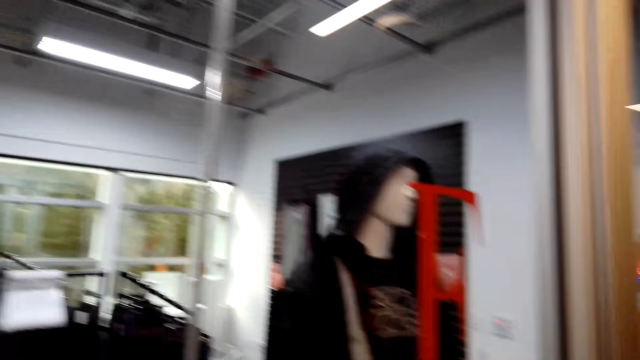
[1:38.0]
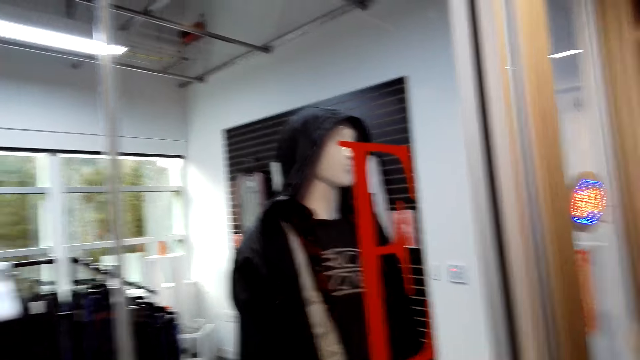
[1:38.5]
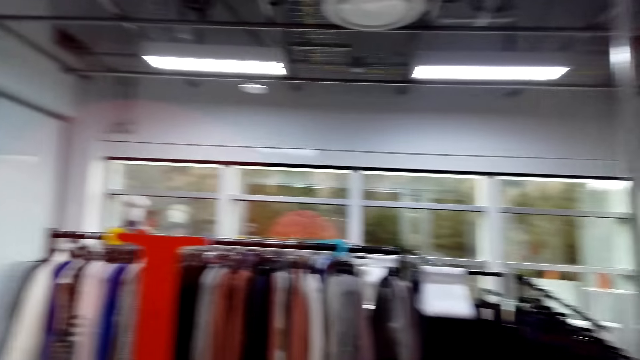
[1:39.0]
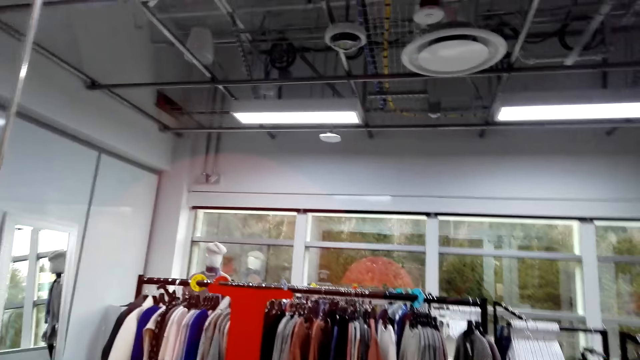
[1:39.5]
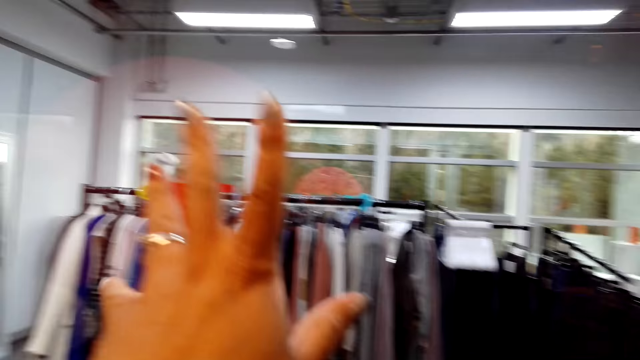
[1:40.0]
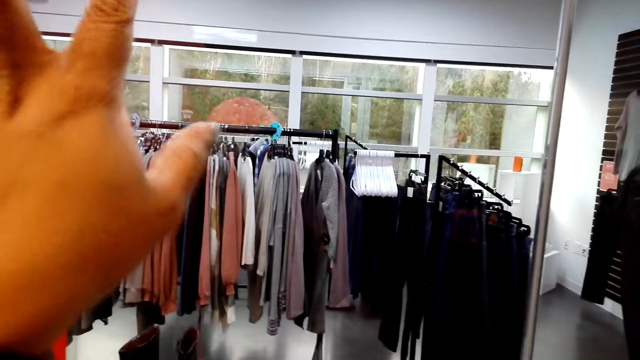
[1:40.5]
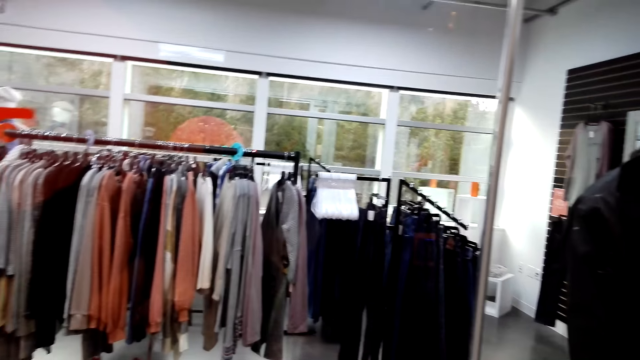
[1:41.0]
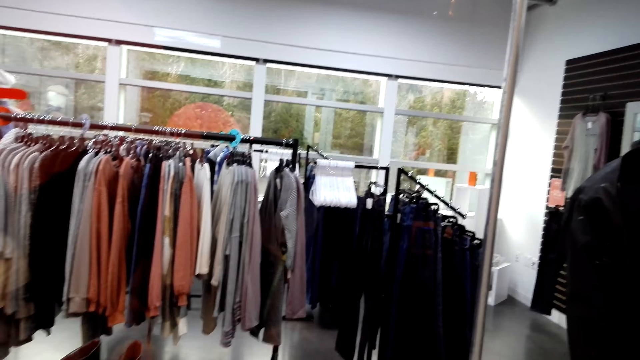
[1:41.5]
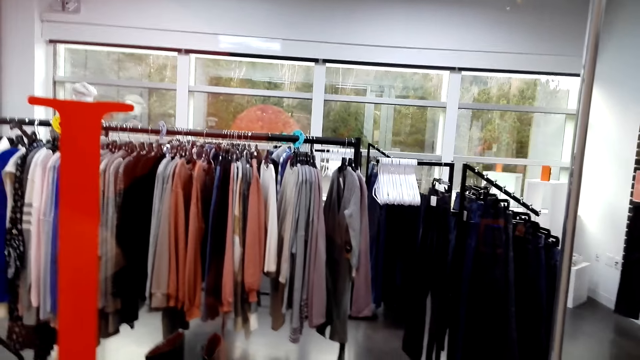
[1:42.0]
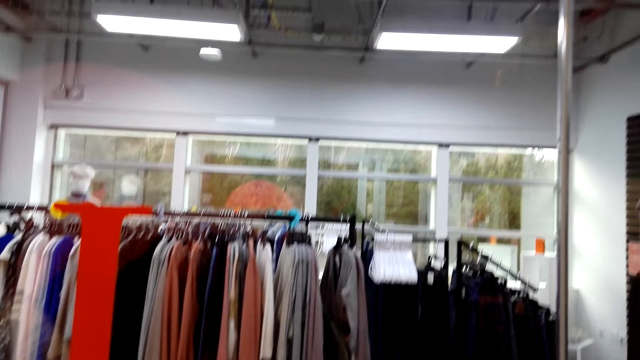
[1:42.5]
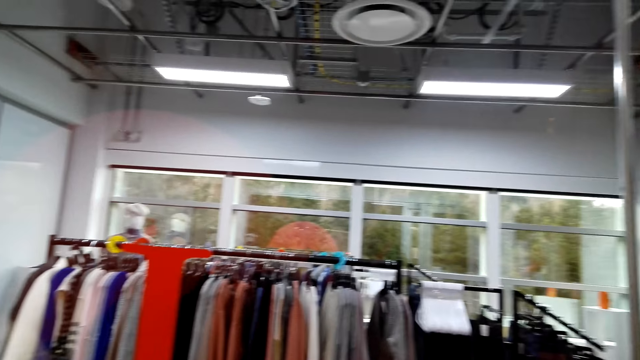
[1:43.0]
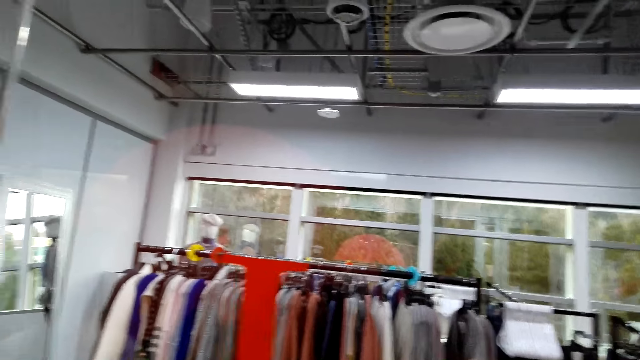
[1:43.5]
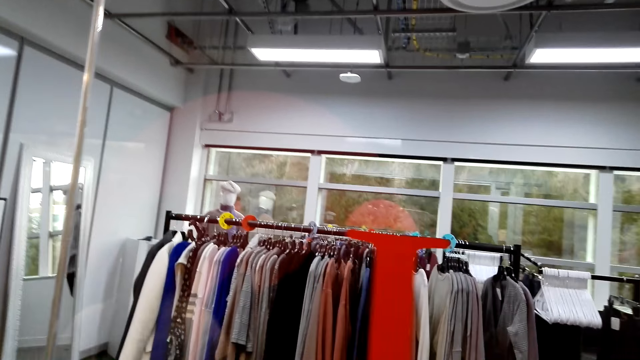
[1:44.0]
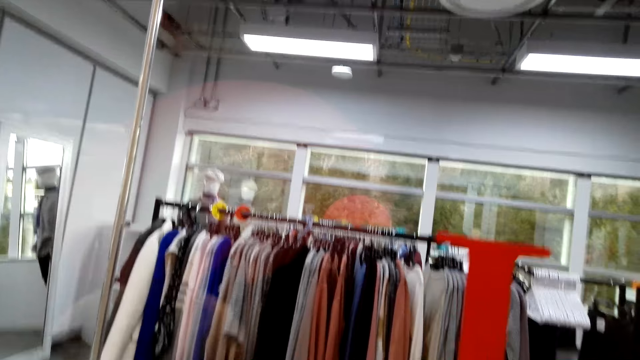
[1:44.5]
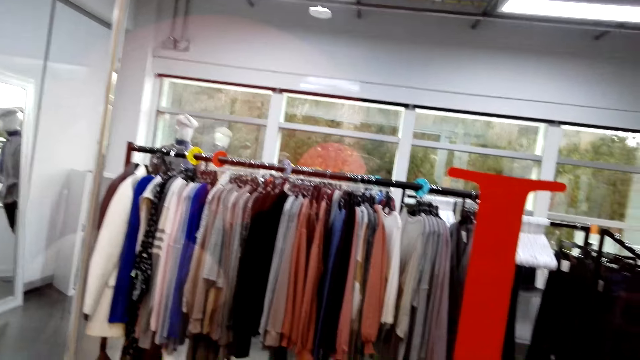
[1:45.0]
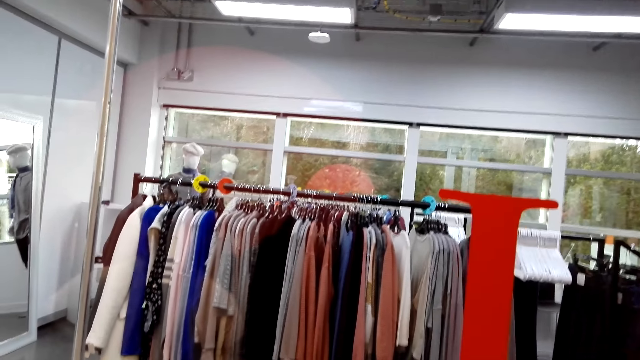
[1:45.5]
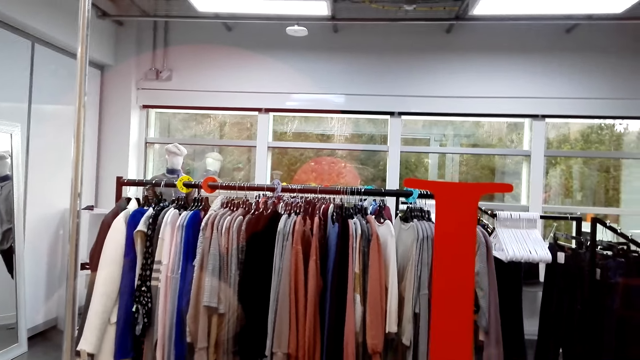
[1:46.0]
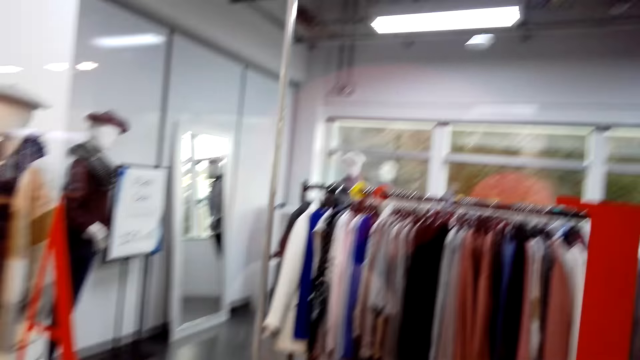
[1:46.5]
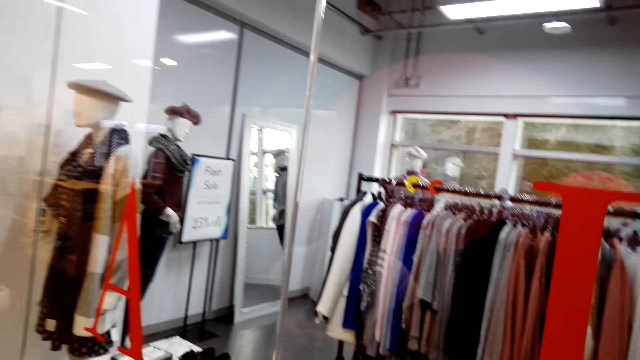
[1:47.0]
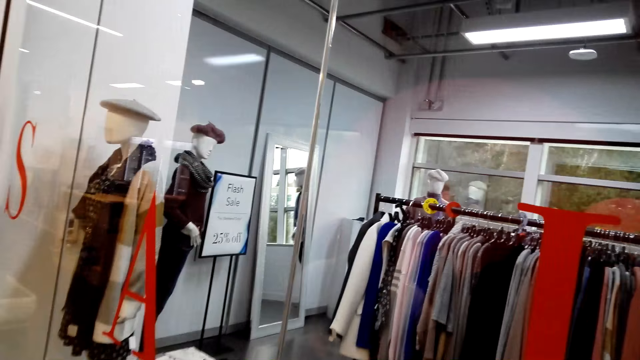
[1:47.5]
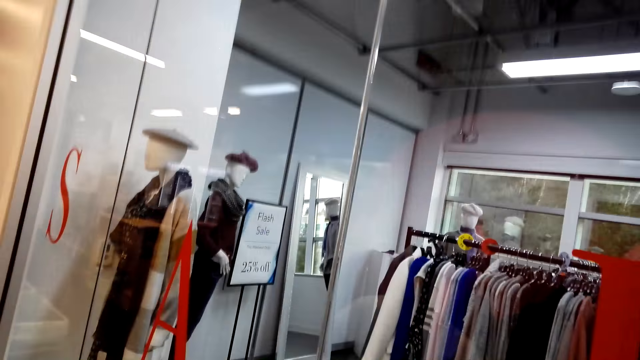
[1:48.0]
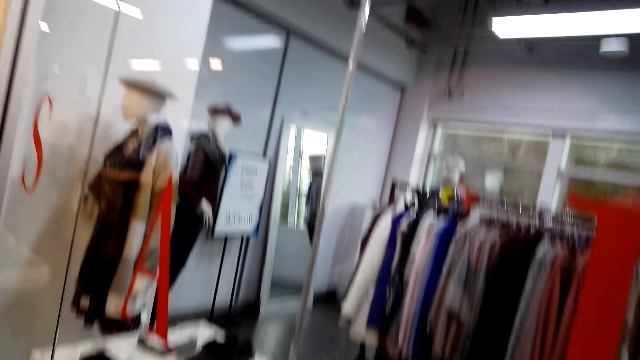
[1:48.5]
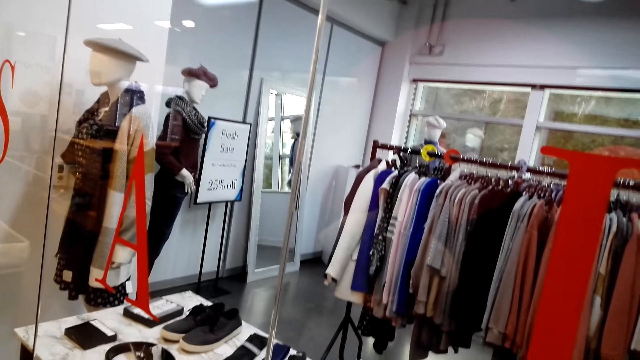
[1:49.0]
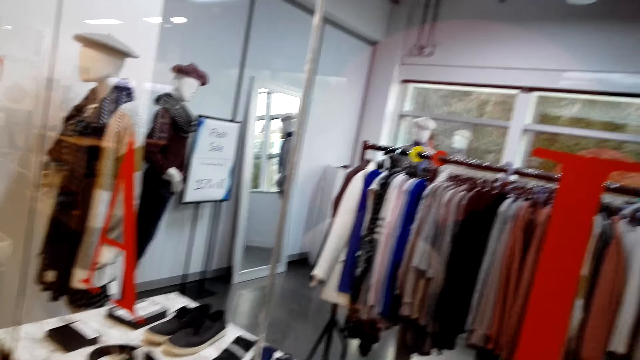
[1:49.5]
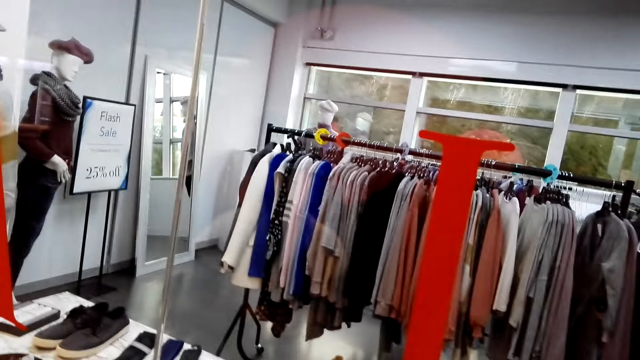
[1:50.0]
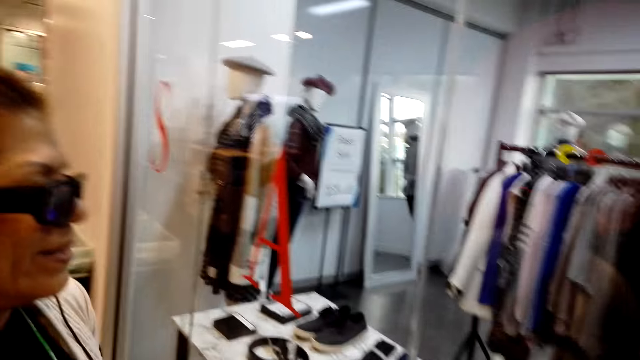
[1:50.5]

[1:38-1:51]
The camera wearer gestures his hand. He looks around the boutique. He talks with the woman. He looks around.

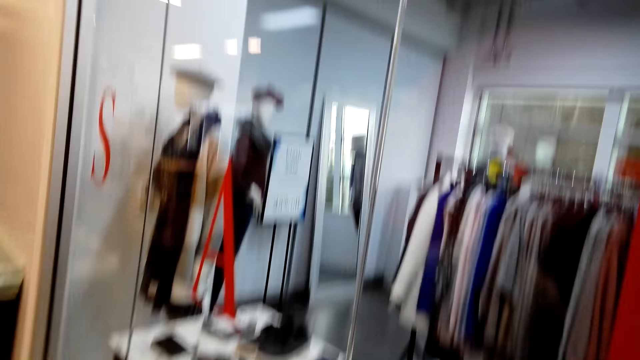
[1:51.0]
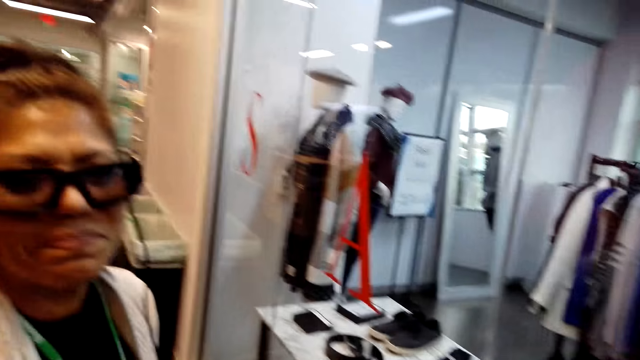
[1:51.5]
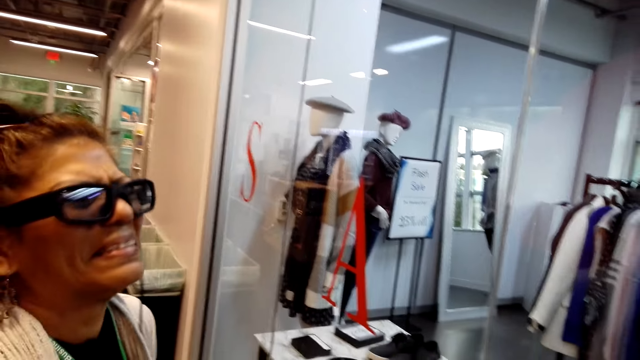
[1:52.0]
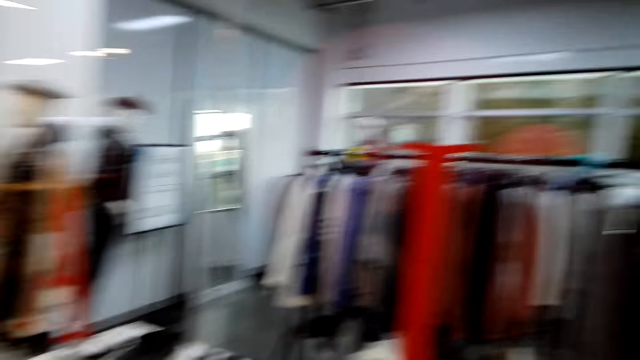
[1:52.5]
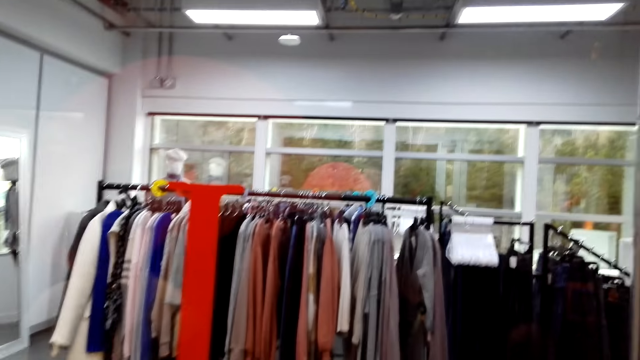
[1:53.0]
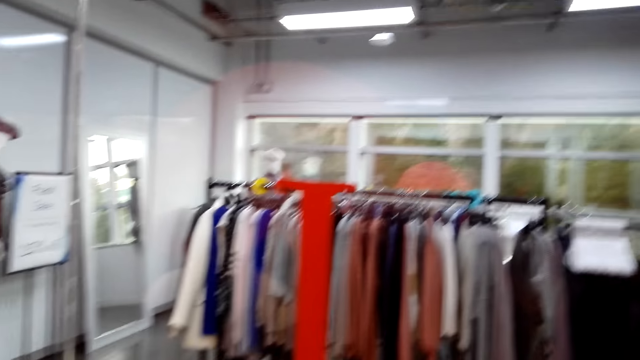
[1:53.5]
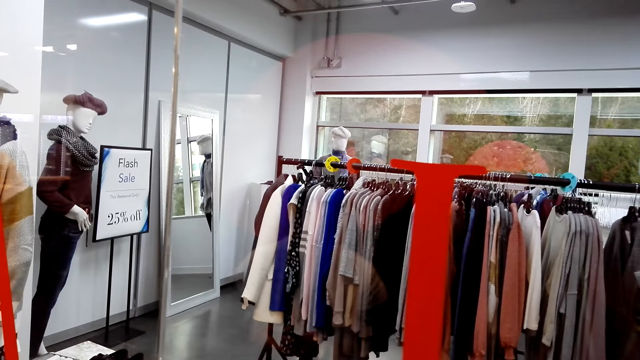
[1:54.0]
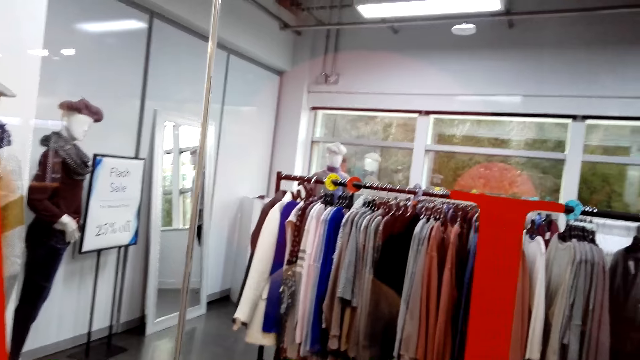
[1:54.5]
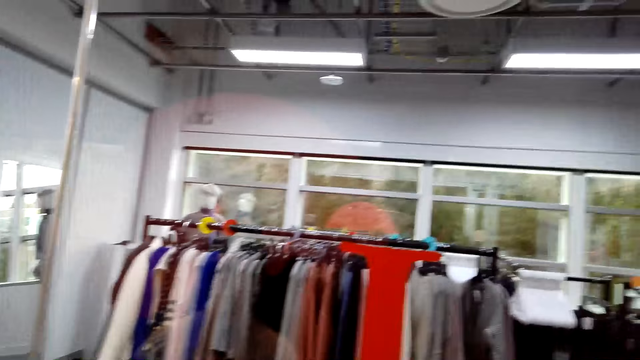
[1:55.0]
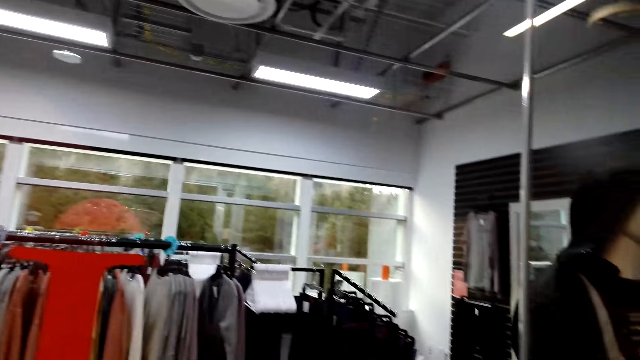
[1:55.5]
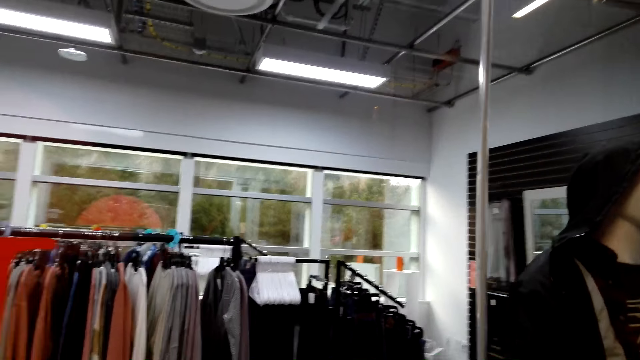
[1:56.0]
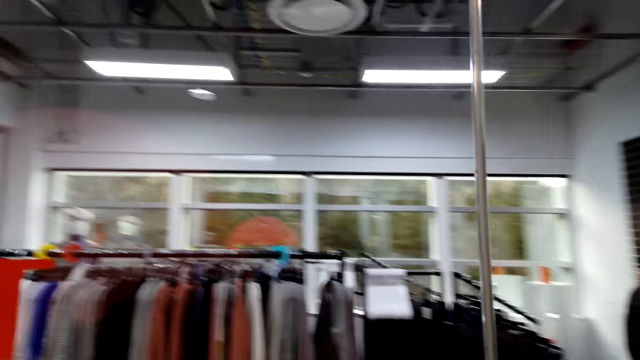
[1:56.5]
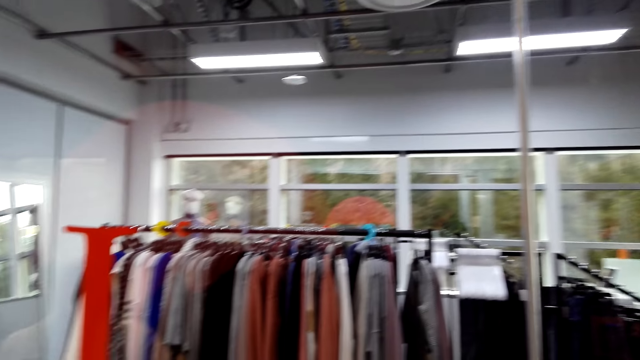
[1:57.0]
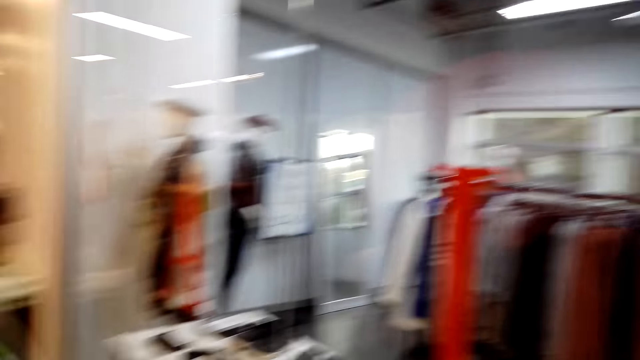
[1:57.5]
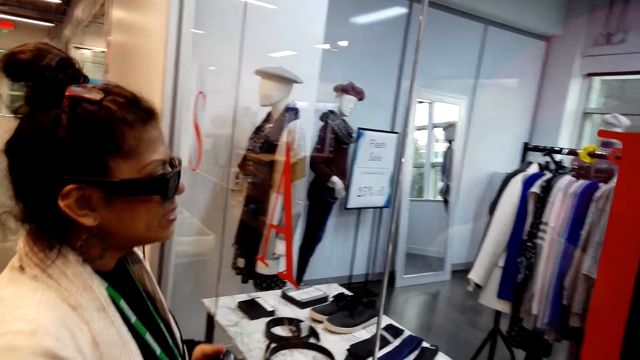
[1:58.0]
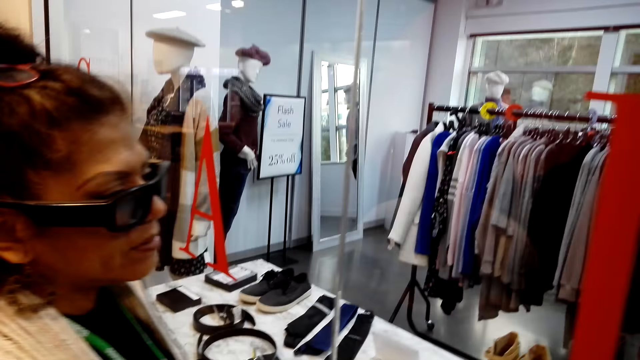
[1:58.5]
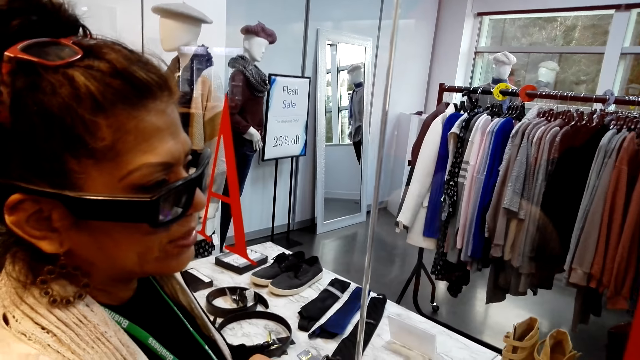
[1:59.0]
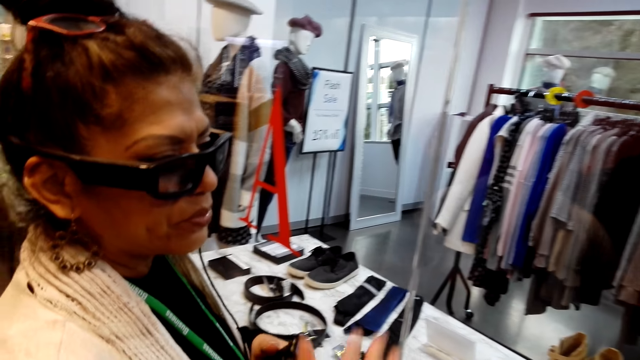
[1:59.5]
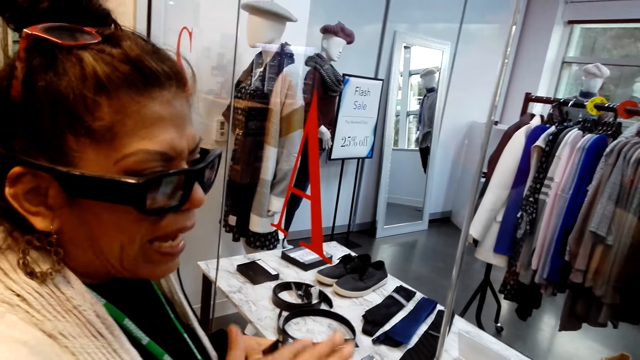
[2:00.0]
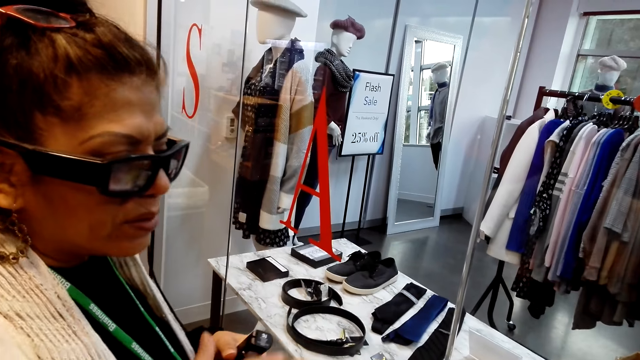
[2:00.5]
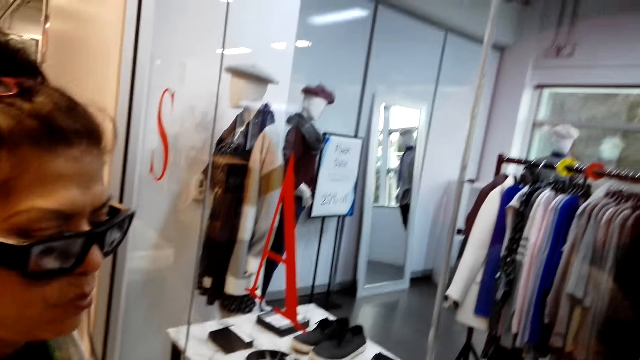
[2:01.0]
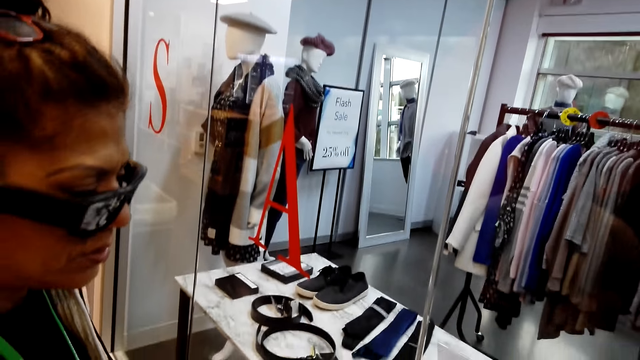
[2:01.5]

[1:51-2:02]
The camera wearer talks with the woman. They look around. The woman talks with the camera wearer.
